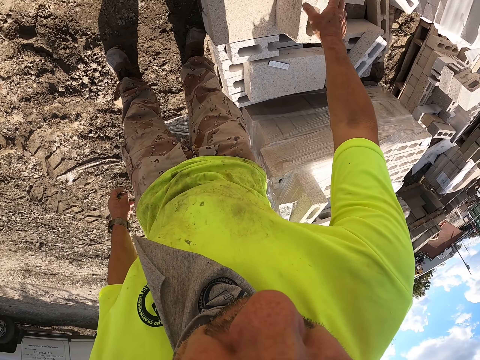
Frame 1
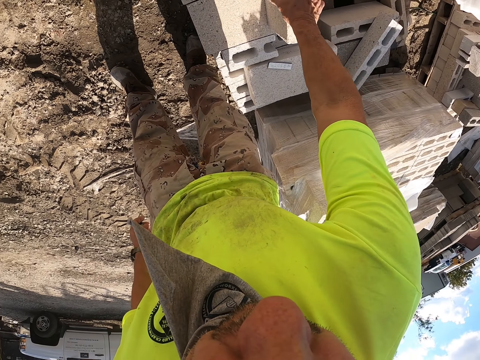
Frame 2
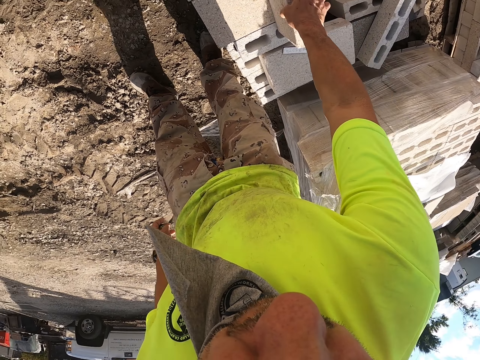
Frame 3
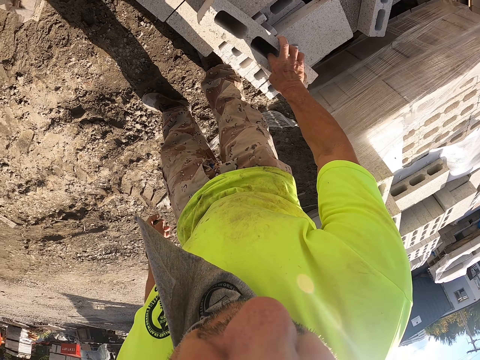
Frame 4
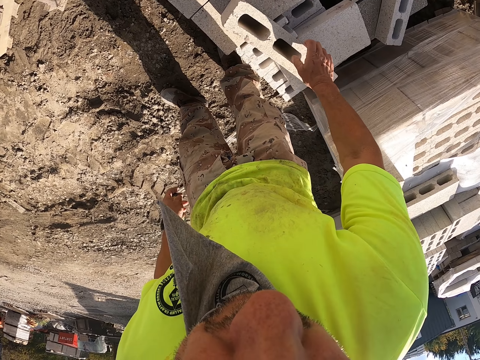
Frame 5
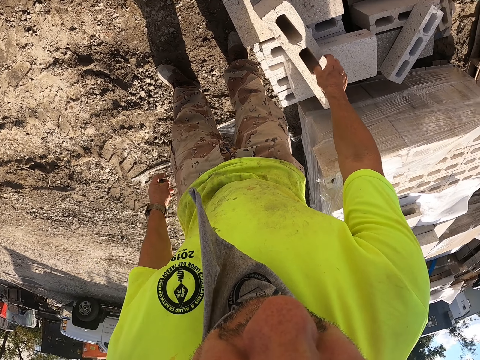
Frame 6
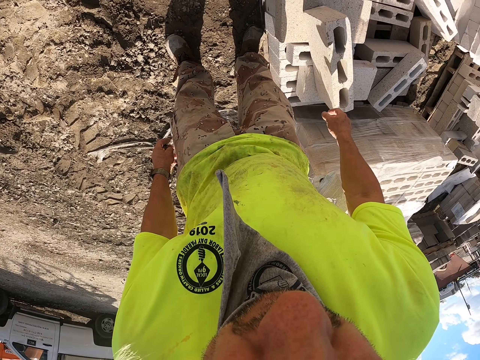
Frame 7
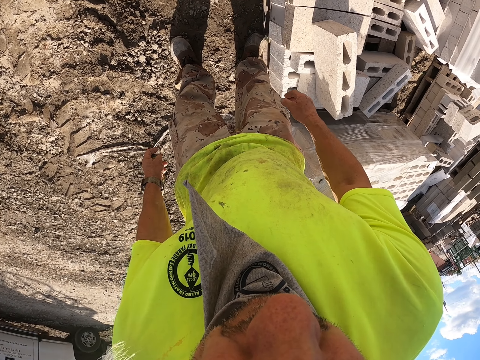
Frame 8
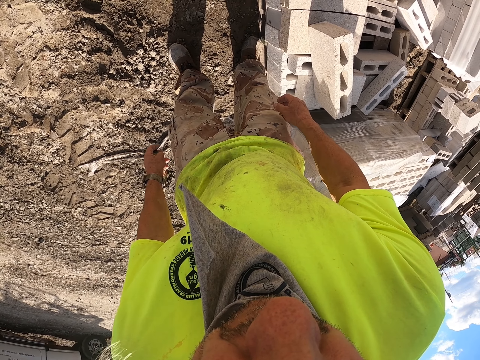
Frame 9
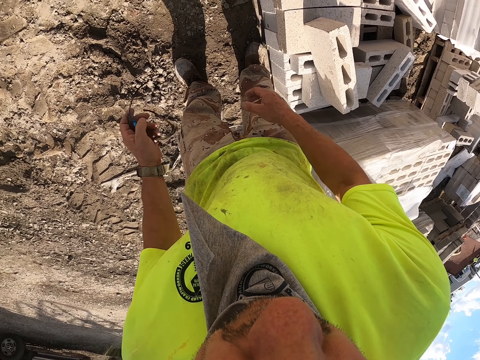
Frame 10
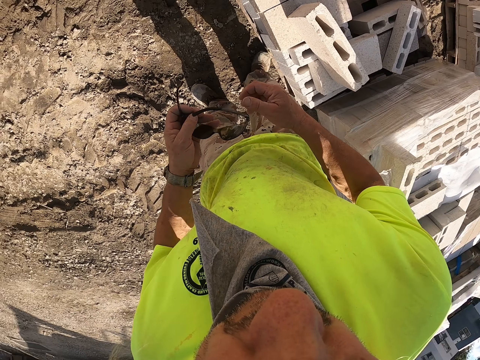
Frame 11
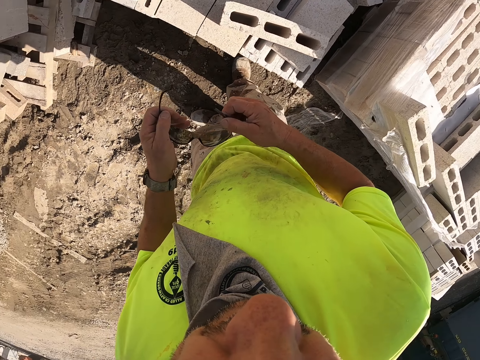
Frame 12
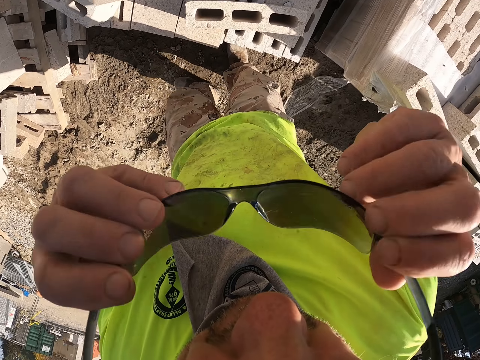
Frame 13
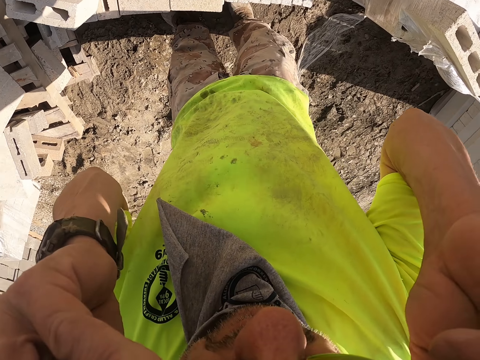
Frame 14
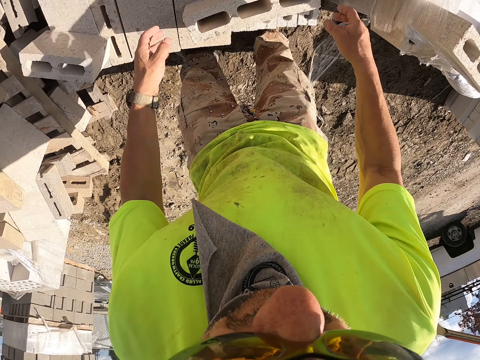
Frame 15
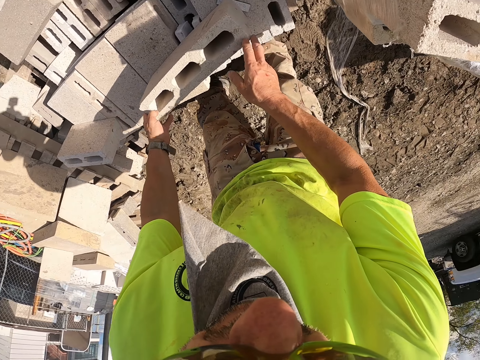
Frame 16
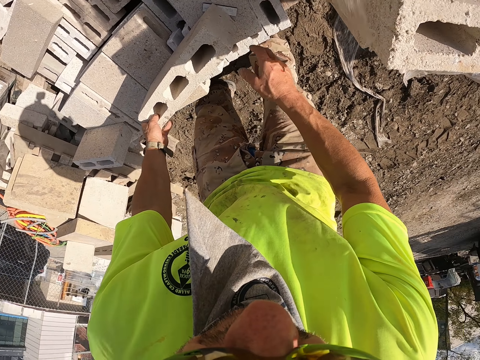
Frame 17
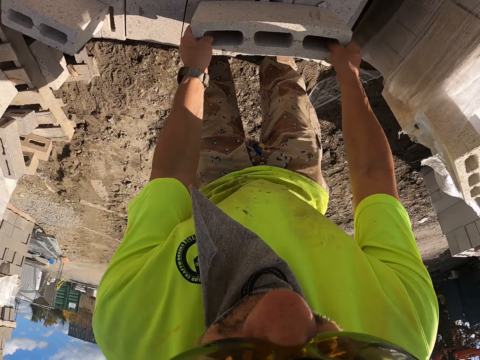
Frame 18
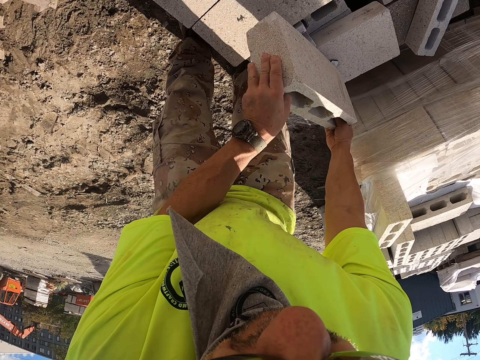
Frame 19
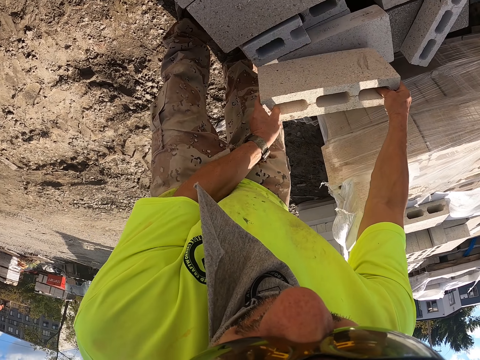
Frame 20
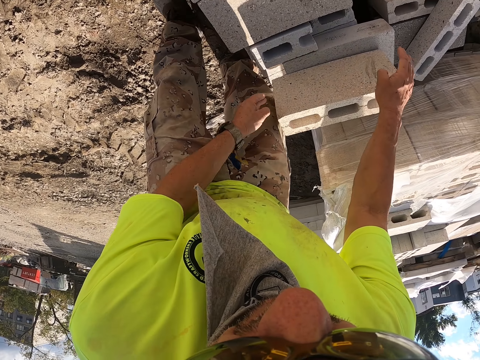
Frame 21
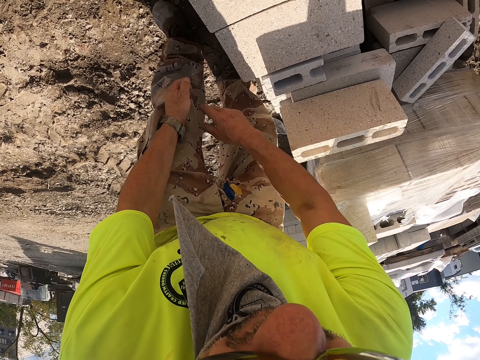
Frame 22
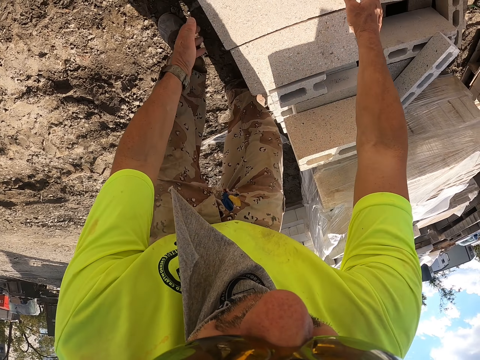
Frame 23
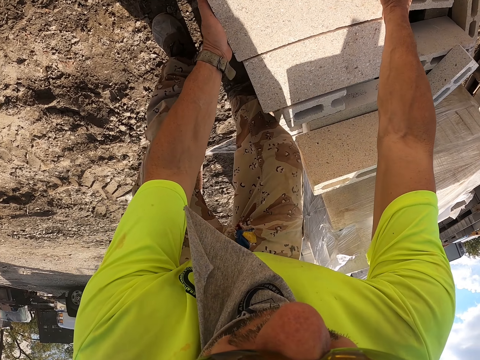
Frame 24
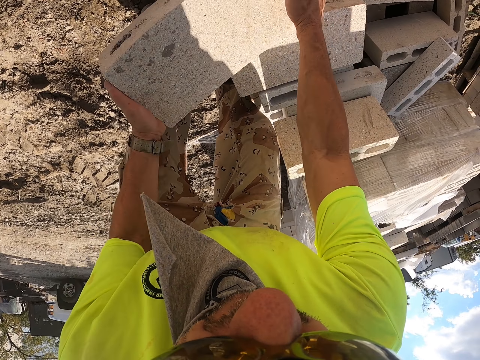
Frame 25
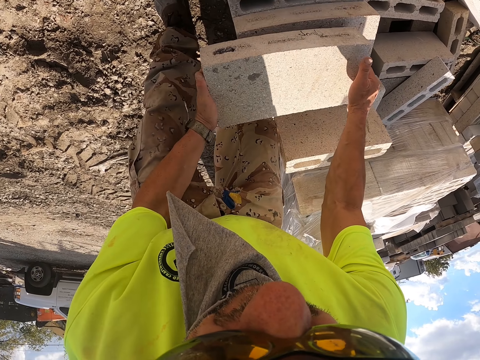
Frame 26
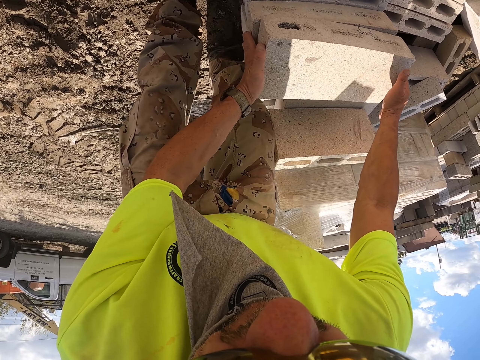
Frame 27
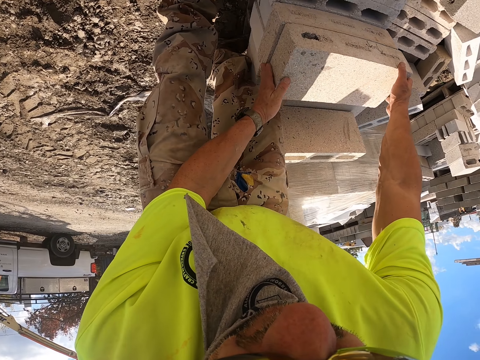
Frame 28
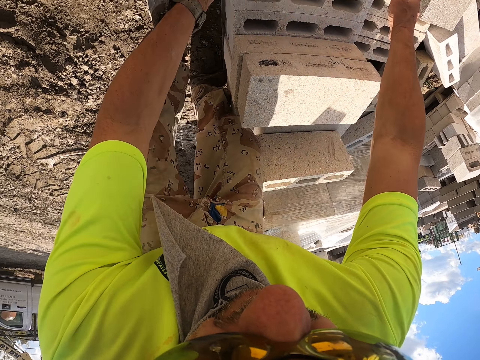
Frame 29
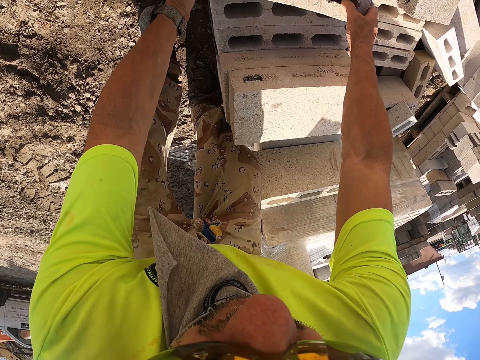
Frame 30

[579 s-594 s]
The camera wearer lifts a brick with a hand. They move the bricks. They hold the glasses with both hands. They wear the glasses. They move the brick aside. They hold the brick. They wipe the brick with a hand. They lift the brick with hands. They hold the brick. They place the brick on another brick. They move the brick with a hand.

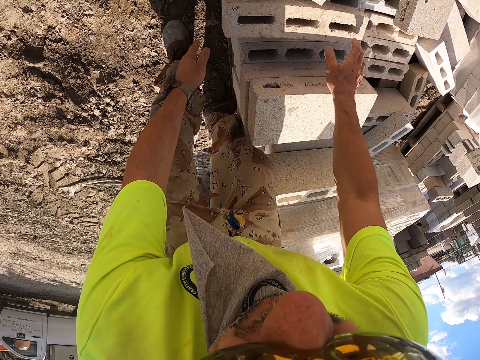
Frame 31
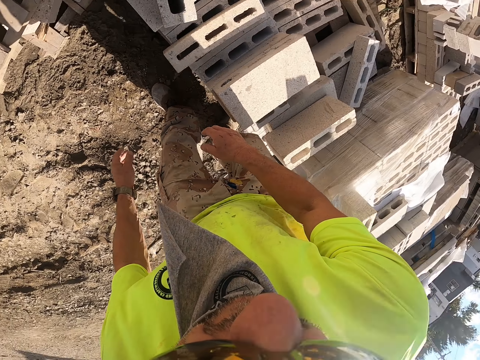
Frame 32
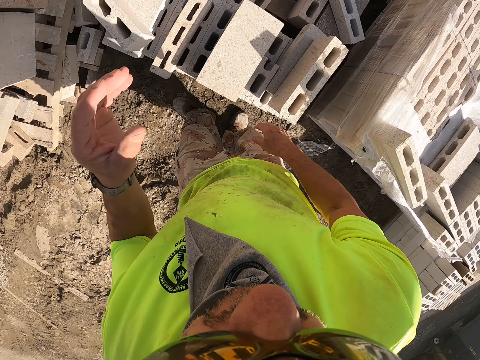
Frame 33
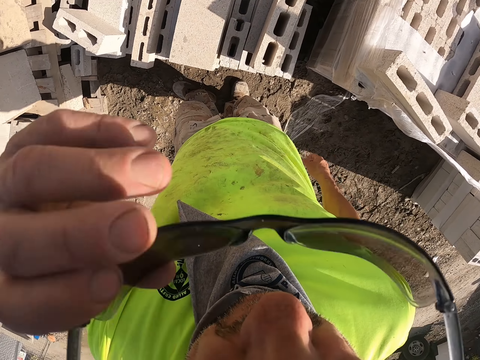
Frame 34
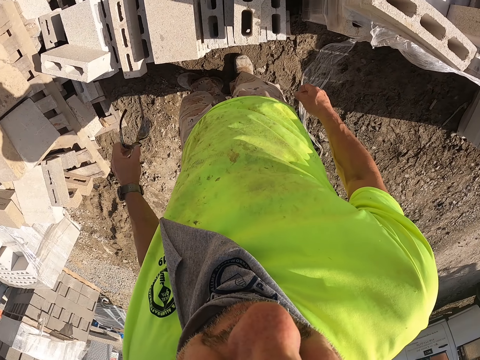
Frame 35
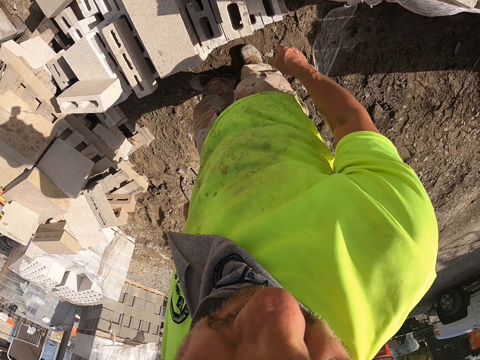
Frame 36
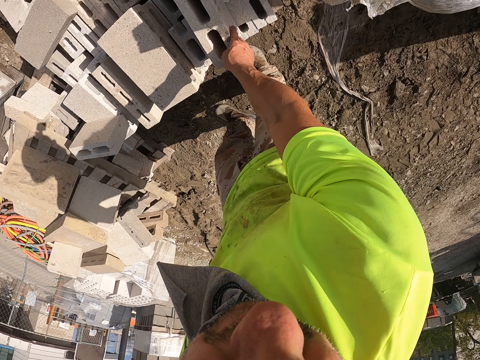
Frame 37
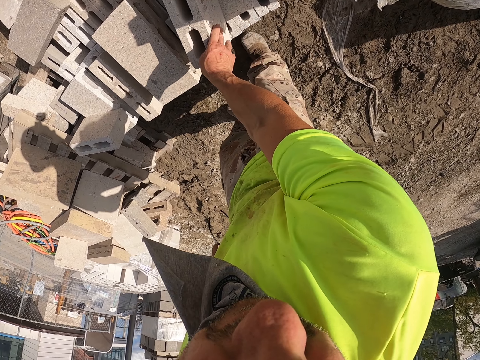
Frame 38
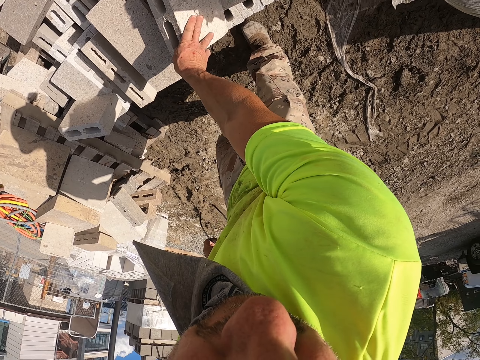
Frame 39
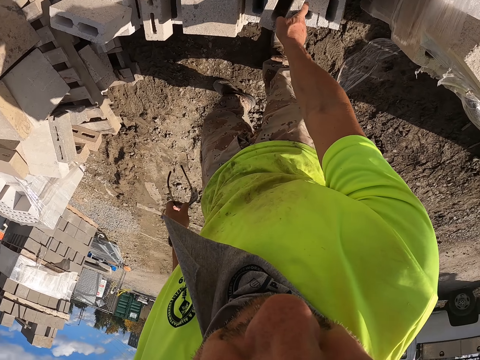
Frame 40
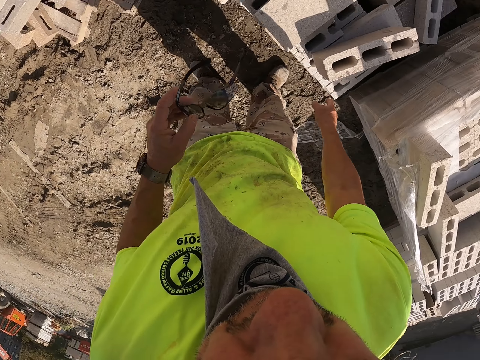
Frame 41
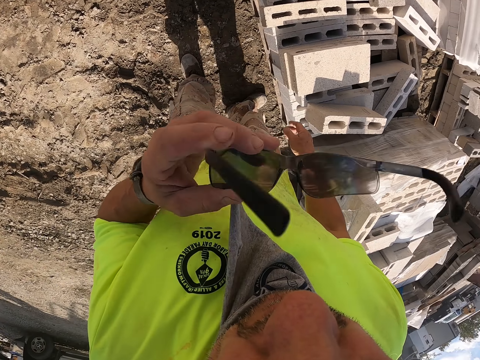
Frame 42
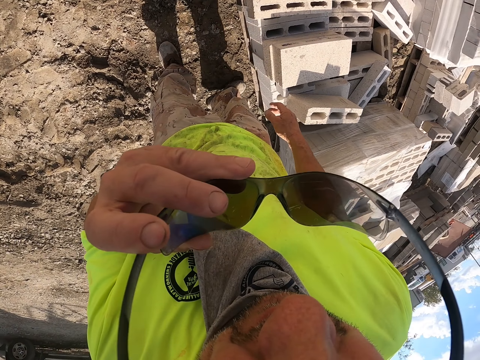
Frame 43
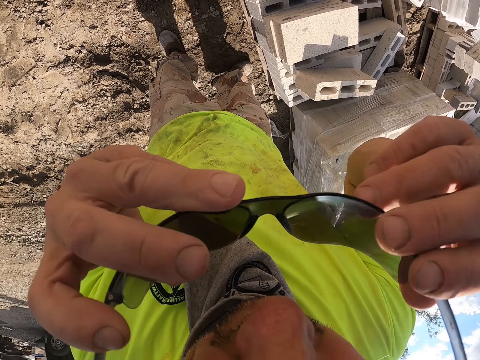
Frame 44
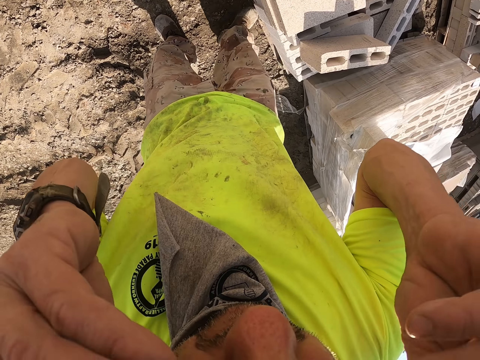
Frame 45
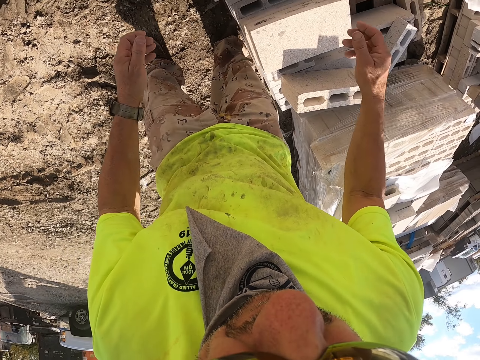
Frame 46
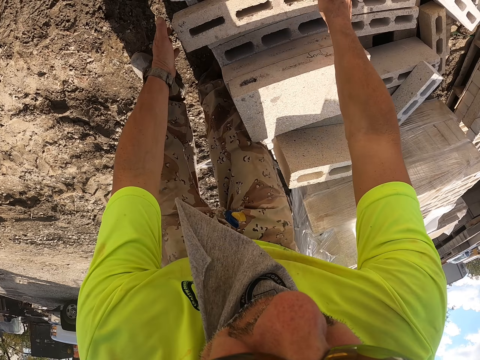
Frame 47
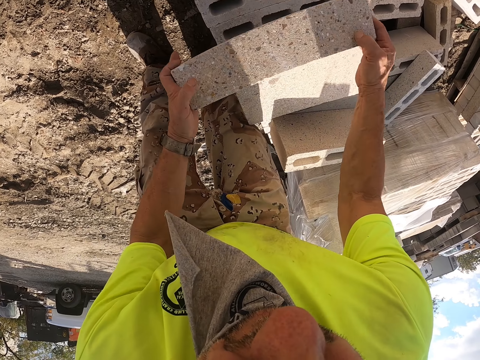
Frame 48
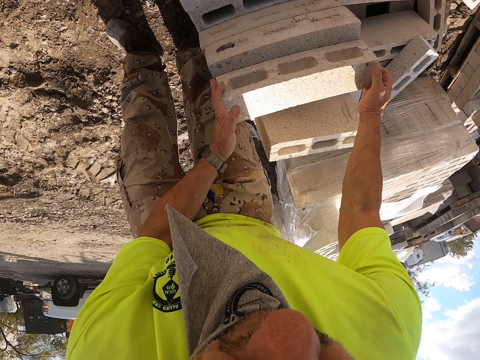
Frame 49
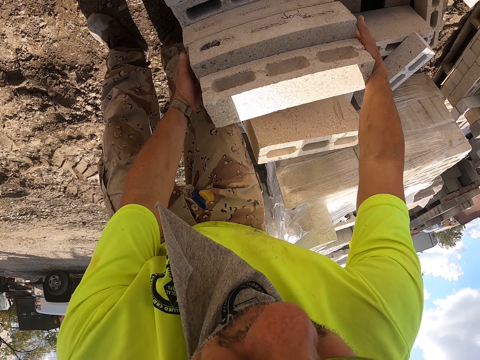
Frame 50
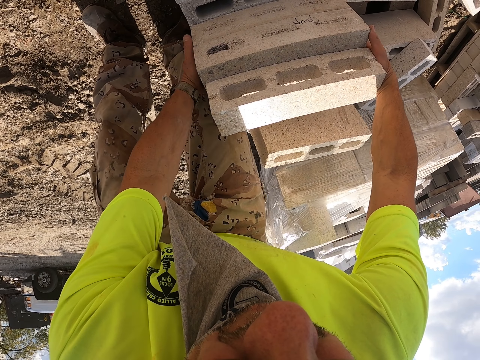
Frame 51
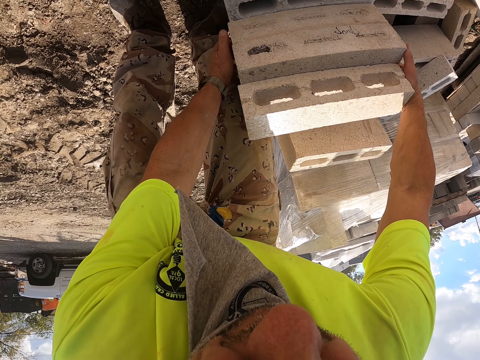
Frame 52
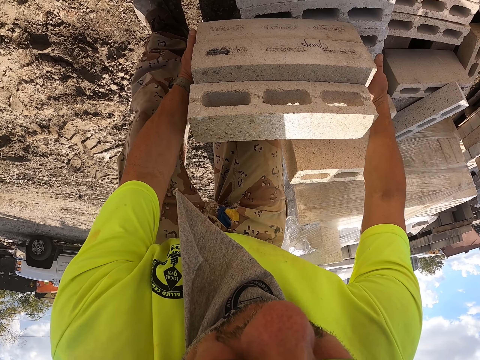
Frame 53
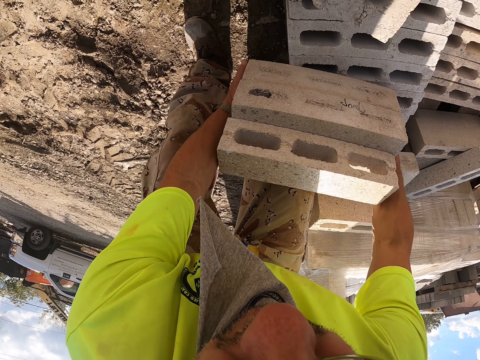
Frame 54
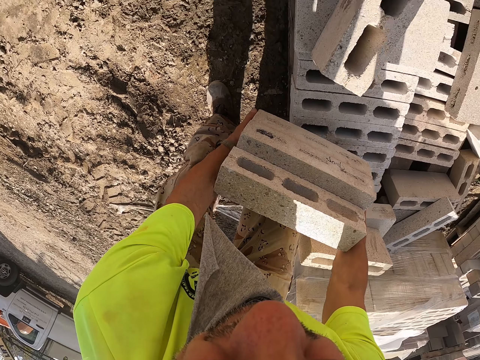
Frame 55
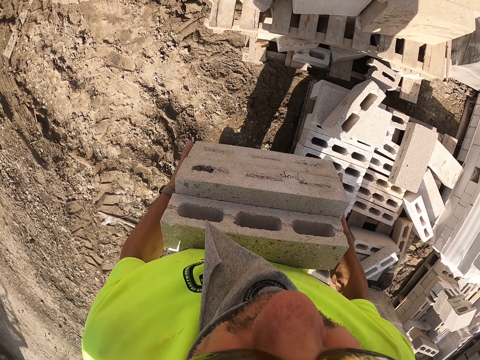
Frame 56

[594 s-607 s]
The camera wearer lifts his hand. He removes the glasses with a hand. He puts down his hand. He moves the brick with a hand. He wears the glasses. He lifts his hand. He holds the glasses with both hands. He puts down his hand. He holds the brick. He lifts the brick with hands. He puts down his hand. He places the brick on another brick. He lifts the bricks with hands.
